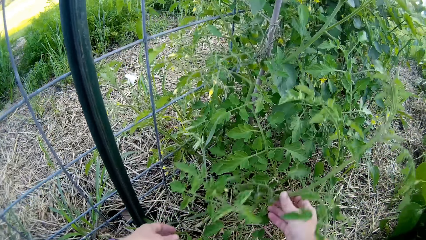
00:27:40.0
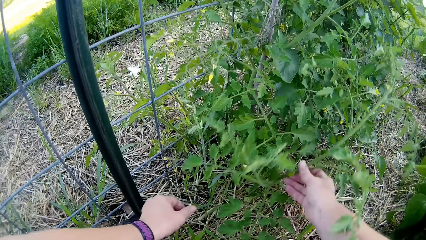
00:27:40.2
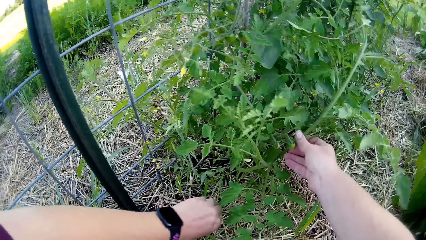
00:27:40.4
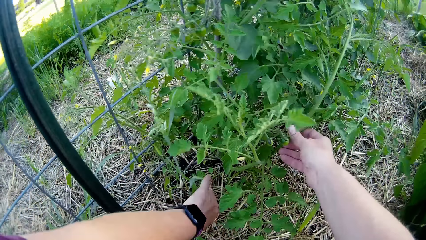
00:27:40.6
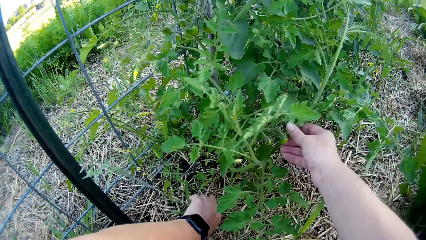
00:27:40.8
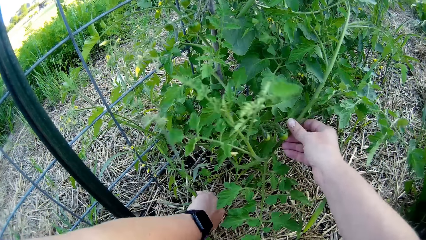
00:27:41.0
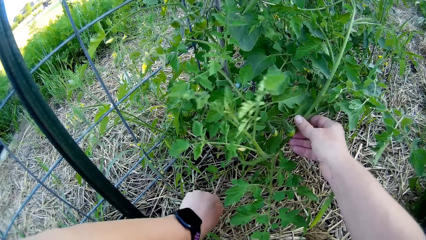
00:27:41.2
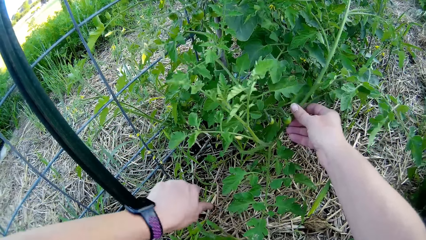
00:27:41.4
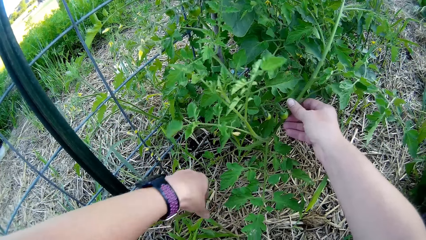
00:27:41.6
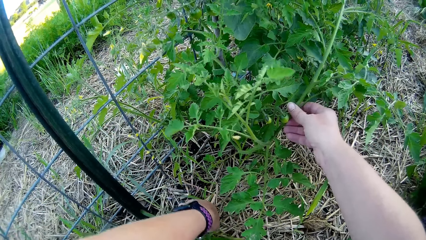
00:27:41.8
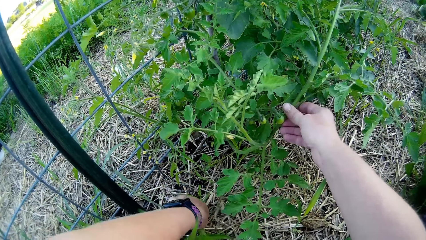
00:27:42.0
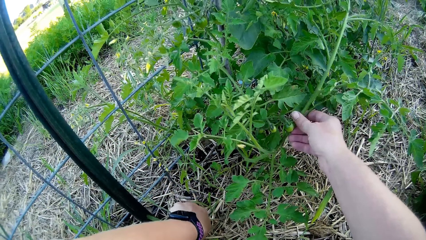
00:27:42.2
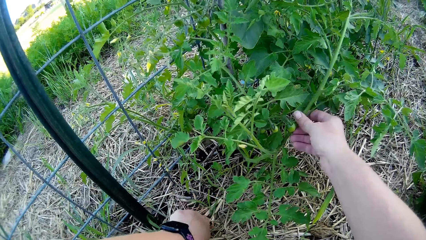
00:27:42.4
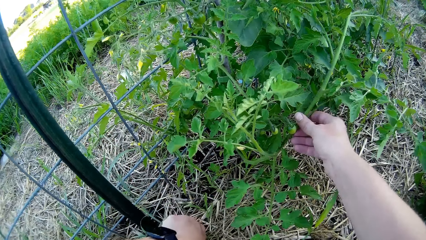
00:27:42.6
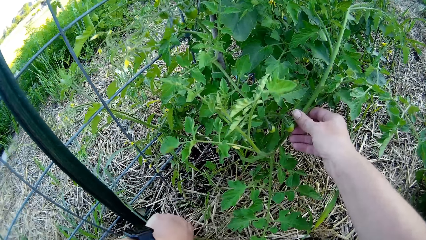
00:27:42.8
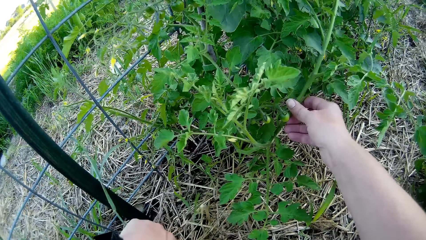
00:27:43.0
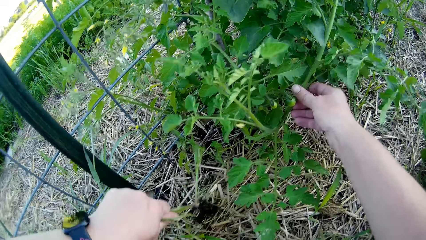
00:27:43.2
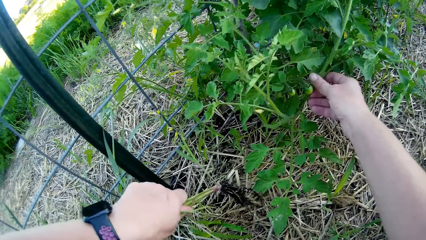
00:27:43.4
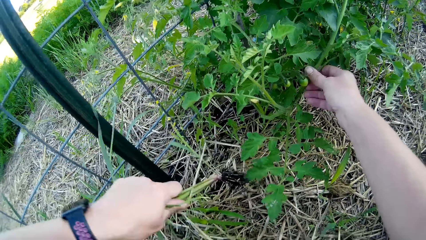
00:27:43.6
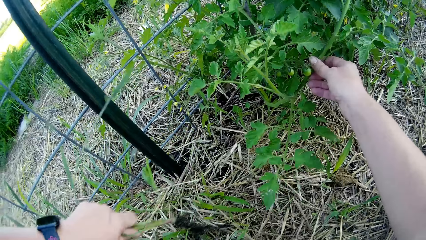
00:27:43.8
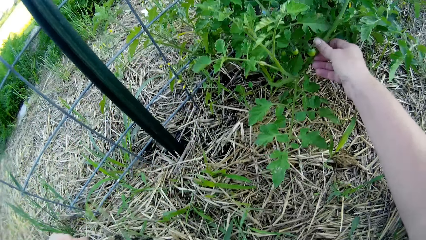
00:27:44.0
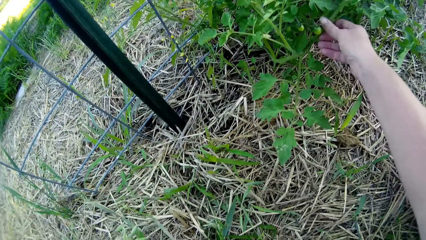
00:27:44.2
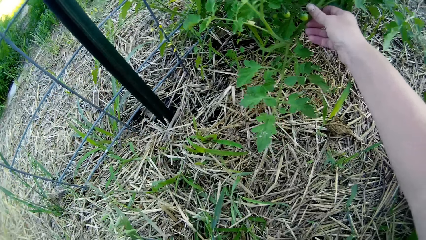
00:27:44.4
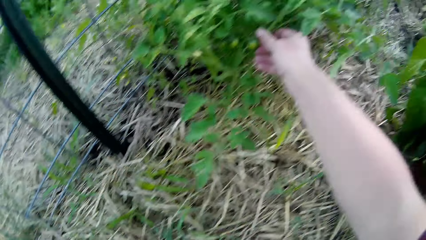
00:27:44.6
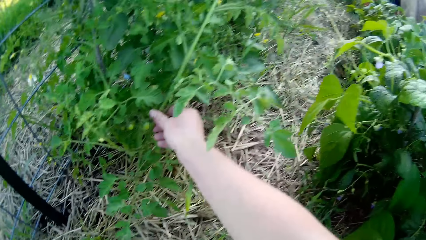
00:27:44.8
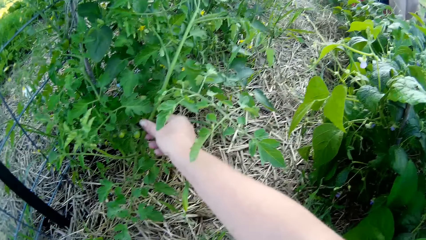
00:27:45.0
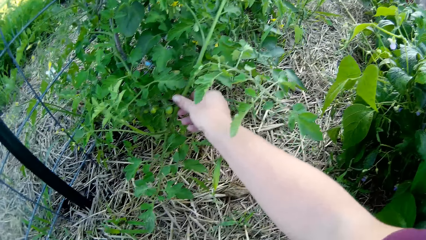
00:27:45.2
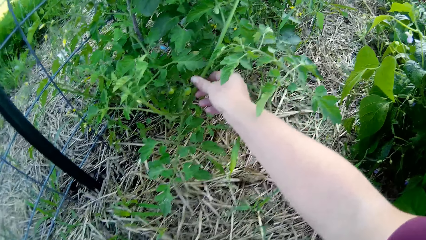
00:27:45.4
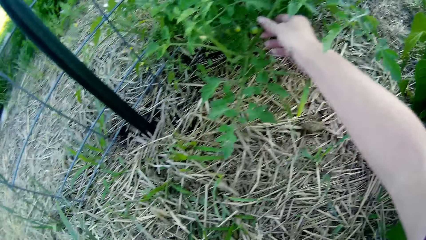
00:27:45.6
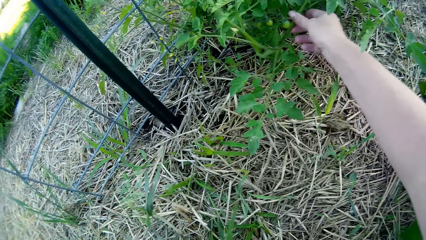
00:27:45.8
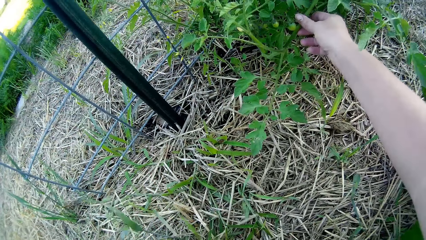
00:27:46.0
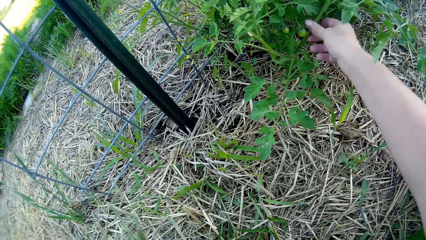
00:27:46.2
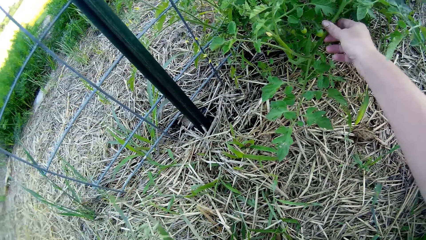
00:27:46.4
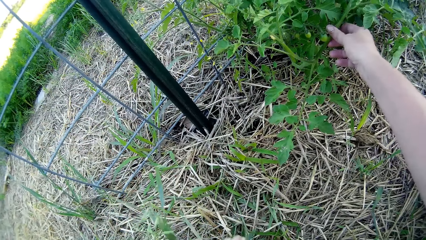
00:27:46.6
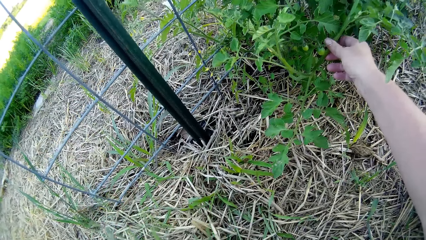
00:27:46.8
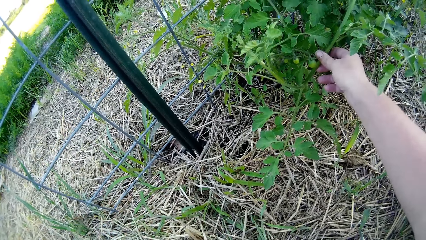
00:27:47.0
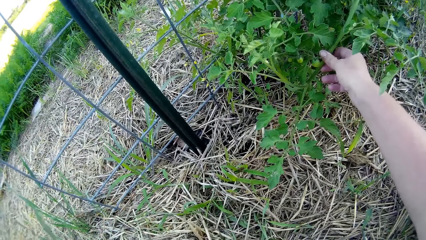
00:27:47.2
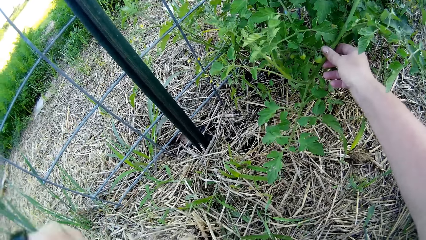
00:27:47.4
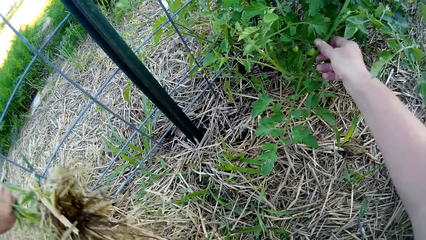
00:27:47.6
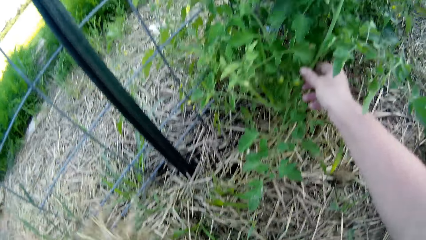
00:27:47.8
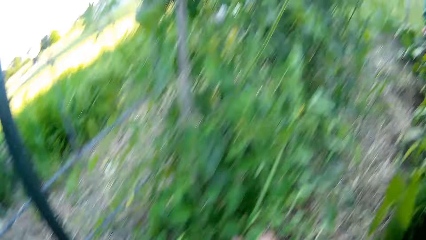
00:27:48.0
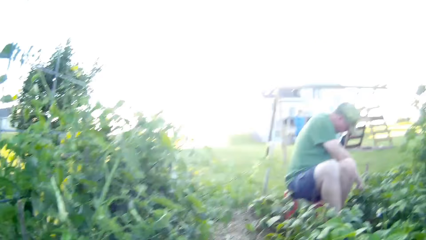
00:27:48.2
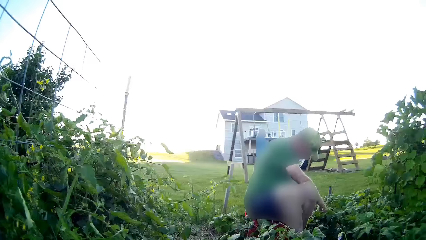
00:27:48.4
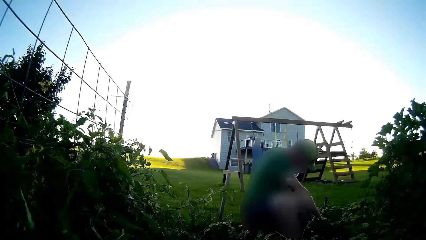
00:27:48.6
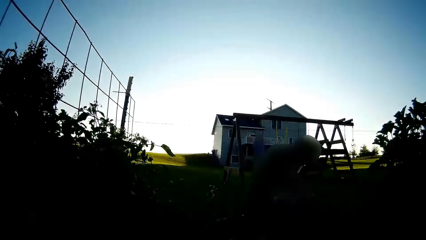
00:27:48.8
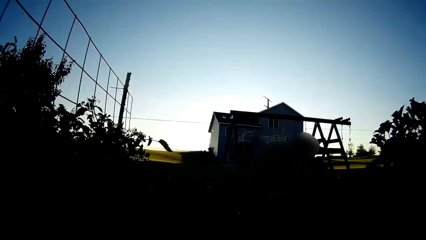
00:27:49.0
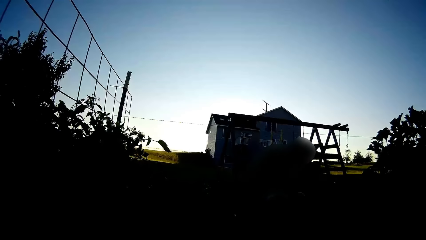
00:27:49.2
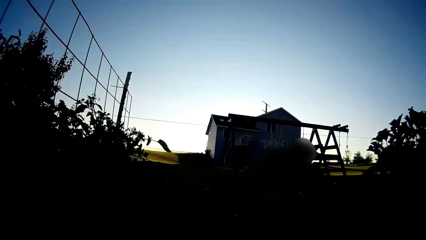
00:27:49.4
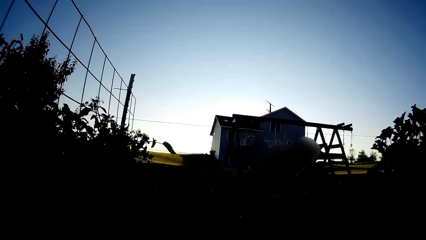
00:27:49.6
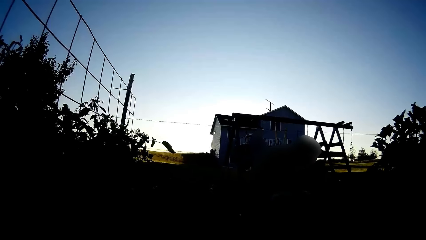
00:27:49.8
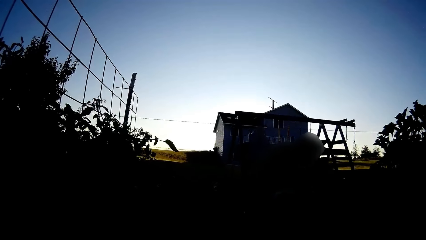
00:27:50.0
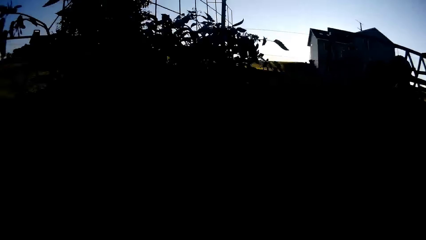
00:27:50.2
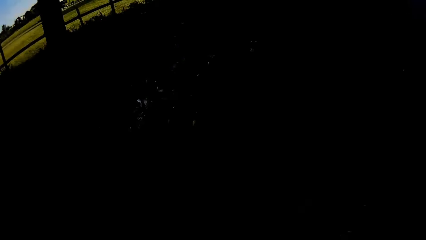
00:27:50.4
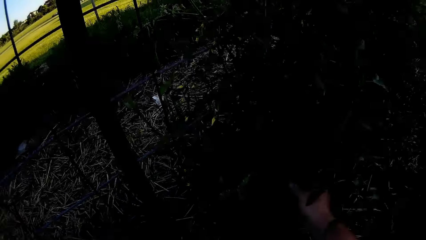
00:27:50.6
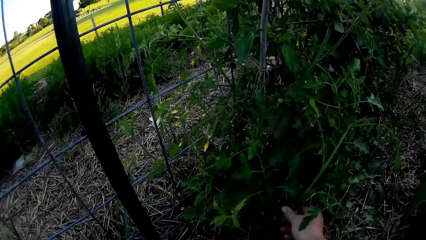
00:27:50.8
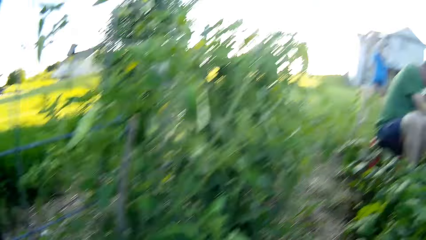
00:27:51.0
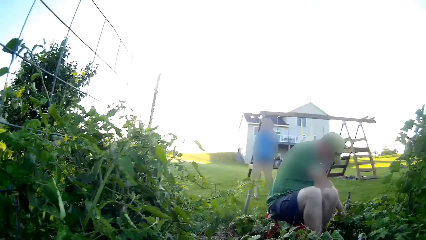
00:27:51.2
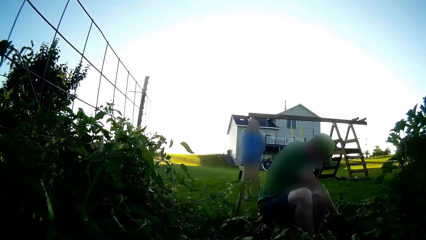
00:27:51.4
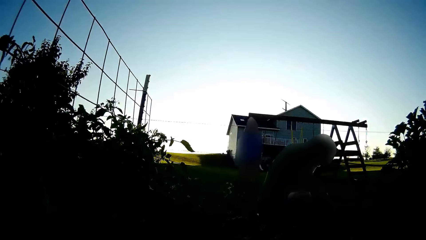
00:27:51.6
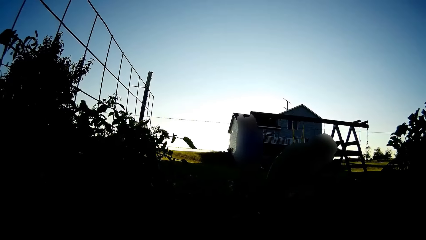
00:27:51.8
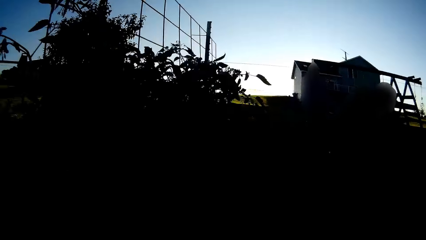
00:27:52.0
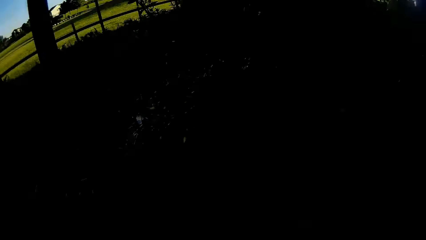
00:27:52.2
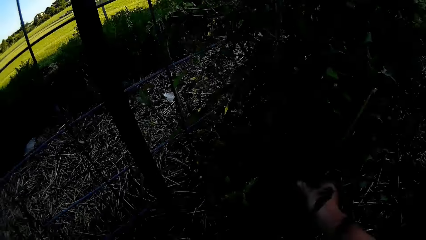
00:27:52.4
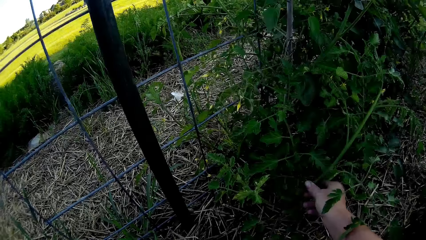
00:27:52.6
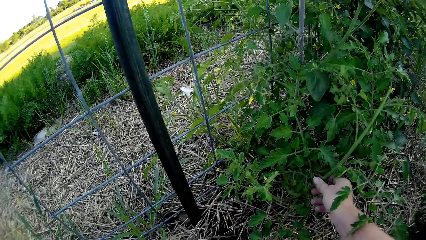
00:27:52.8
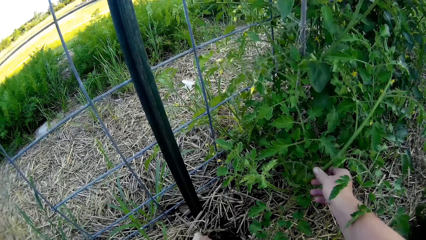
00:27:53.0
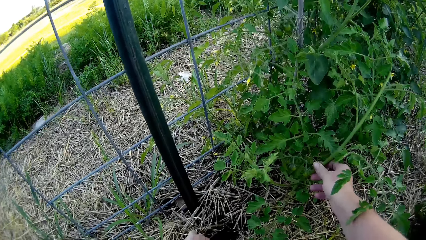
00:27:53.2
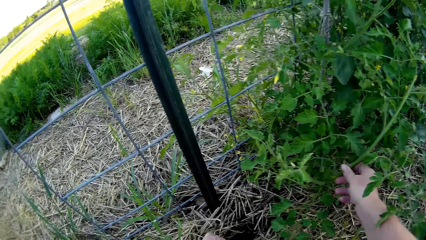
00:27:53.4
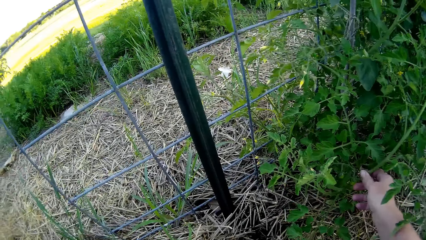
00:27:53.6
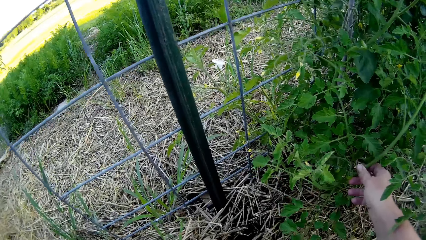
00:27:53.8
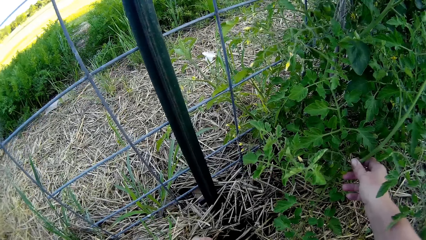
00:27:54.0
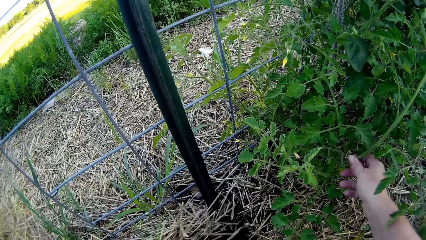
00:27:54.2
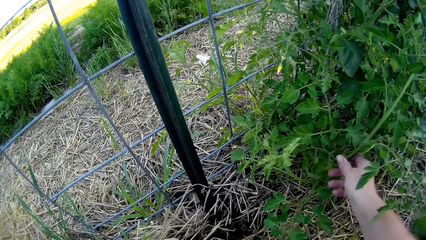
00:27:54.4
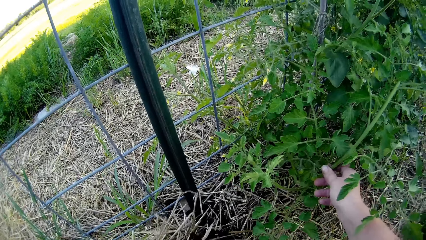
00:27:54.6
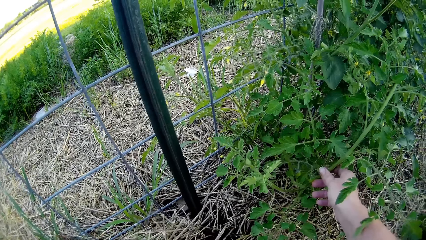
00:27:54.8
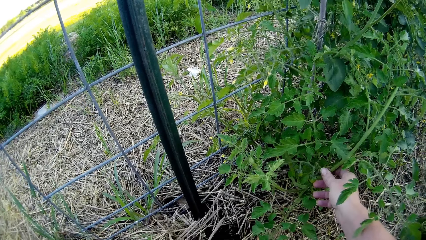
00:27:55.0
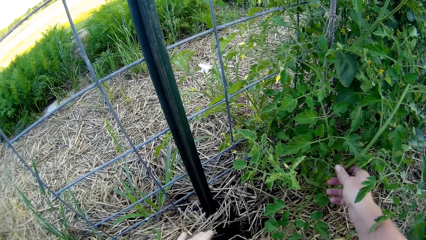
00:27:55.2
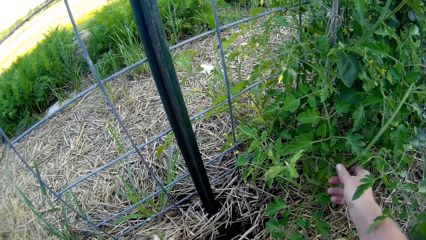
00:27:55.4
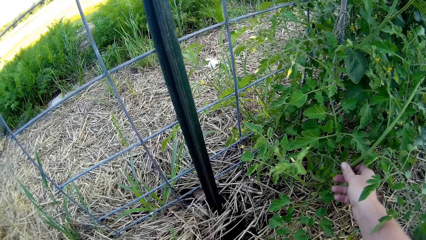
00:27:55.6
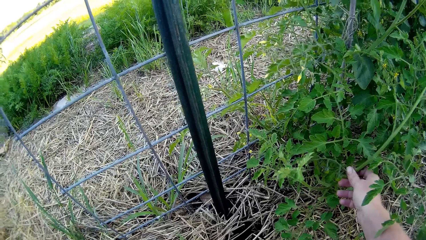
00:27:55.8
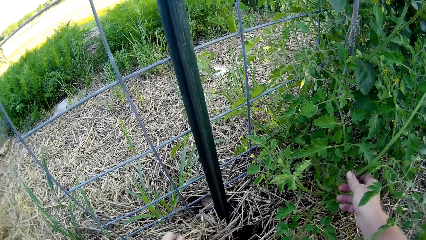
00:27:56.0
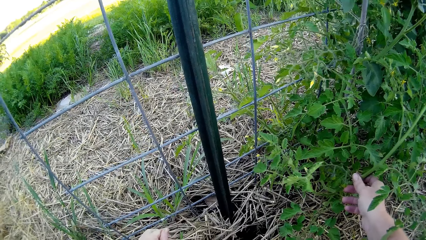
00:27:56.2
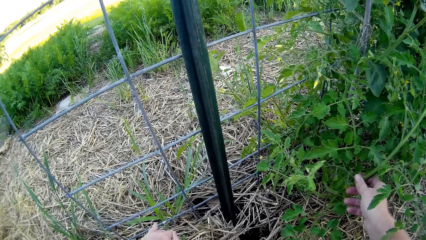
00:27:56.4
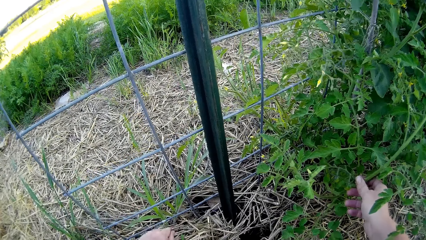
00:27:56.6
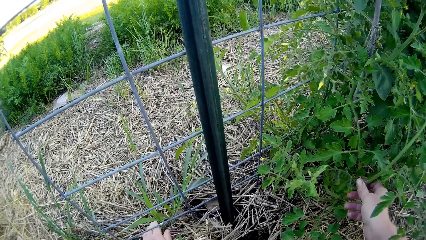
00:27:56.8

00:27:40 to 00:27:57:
The camera wearer touches a plant. They pull the plant from the ground. They look around.
